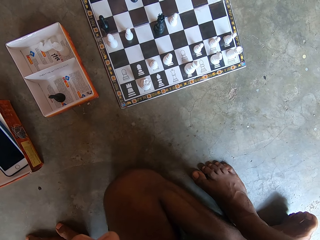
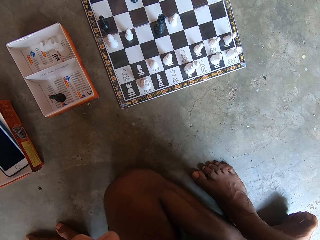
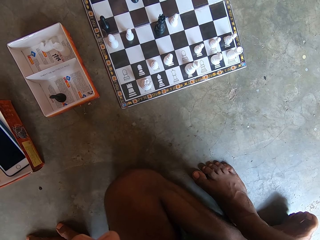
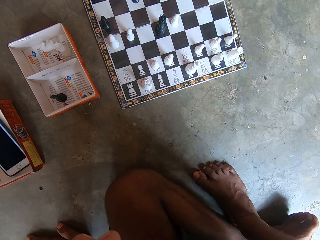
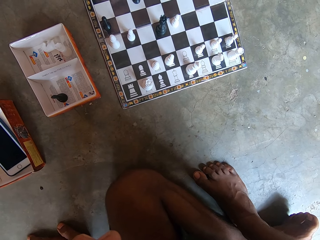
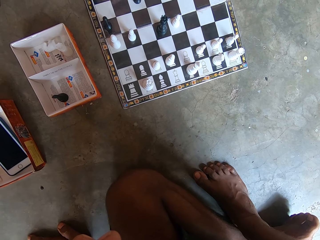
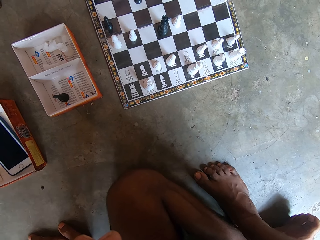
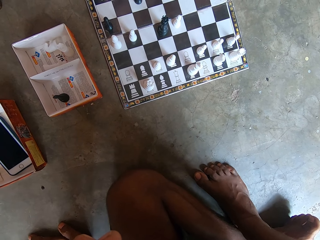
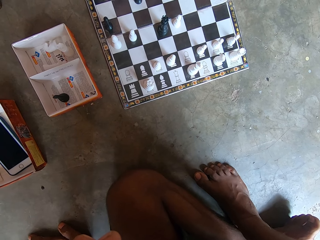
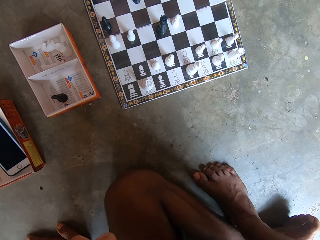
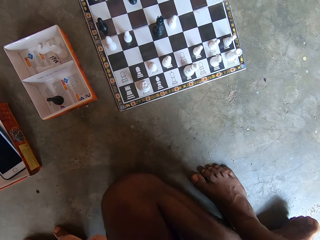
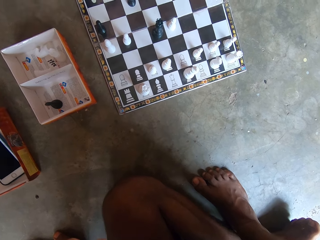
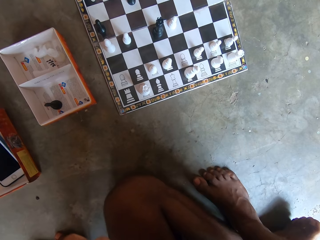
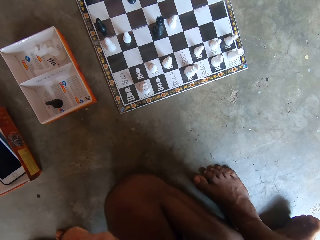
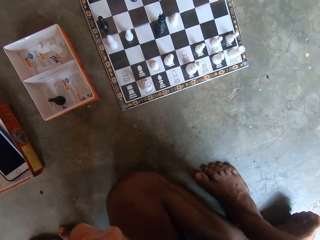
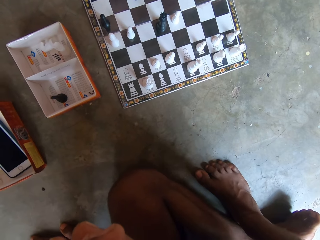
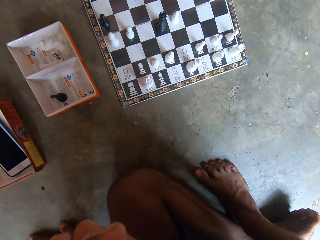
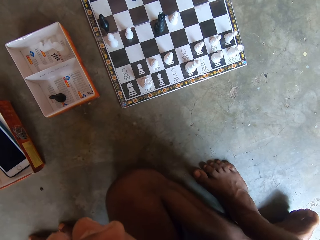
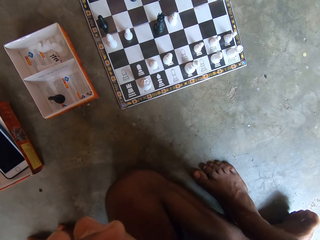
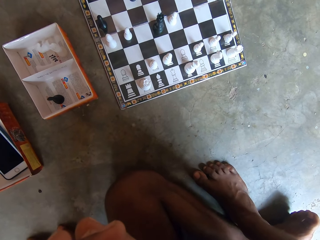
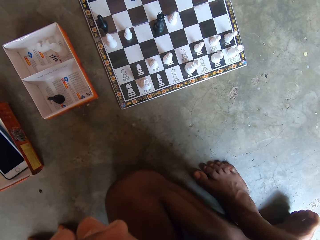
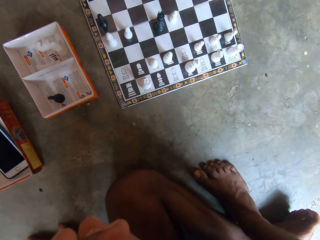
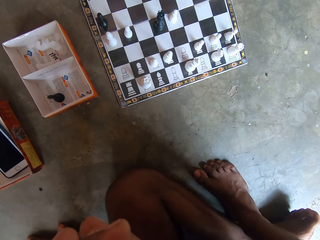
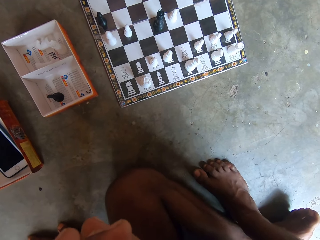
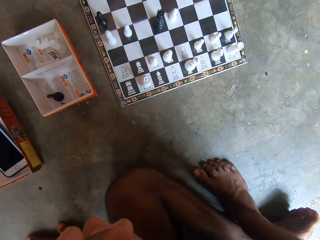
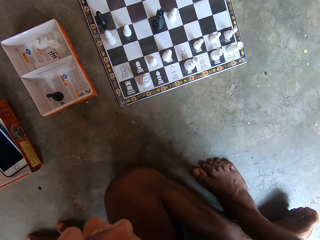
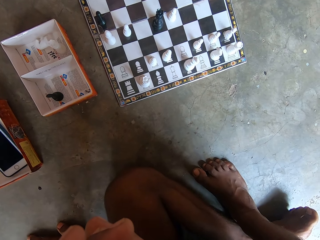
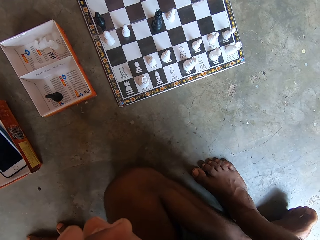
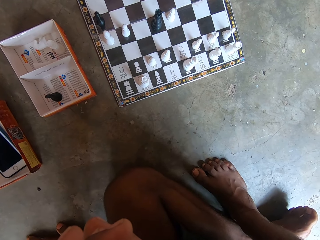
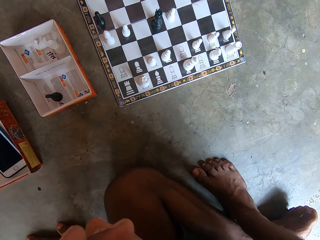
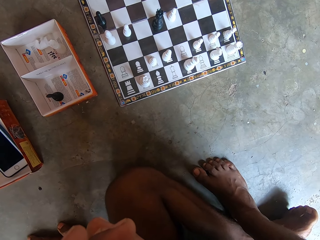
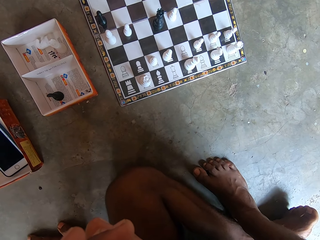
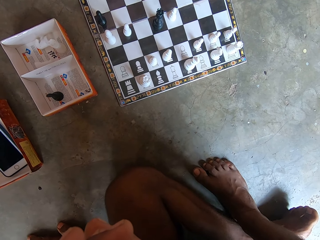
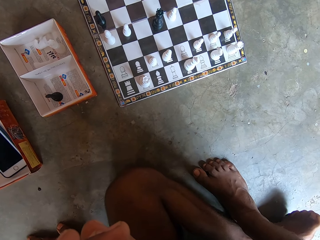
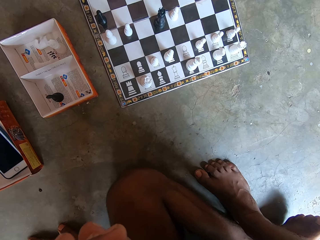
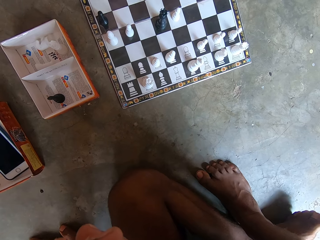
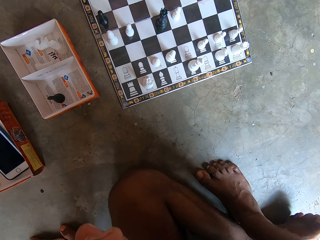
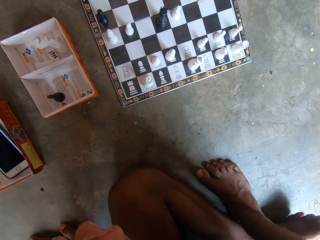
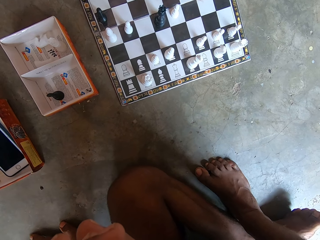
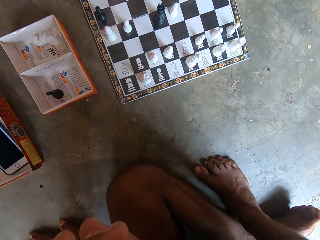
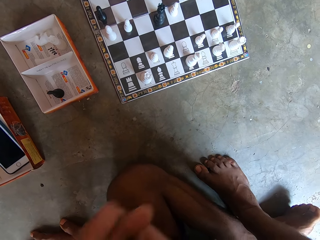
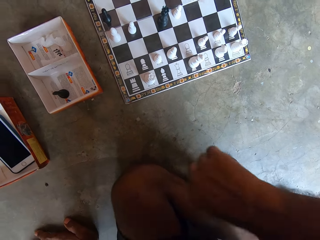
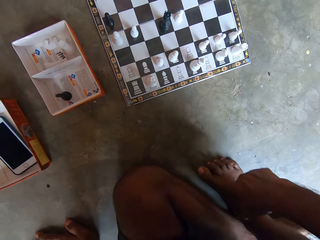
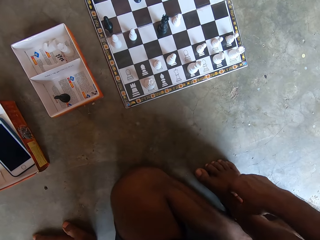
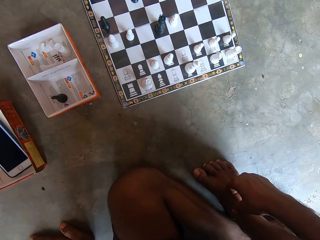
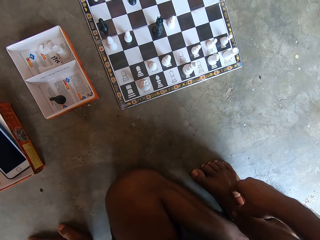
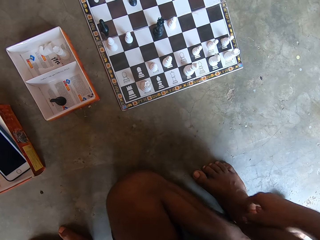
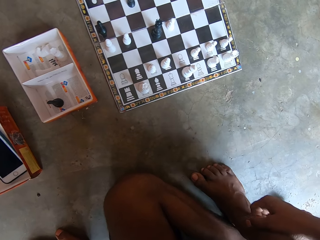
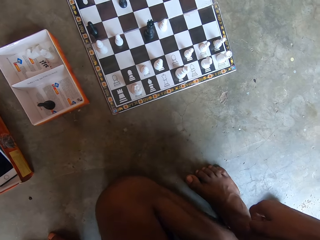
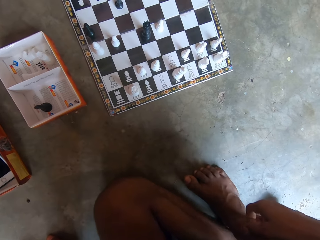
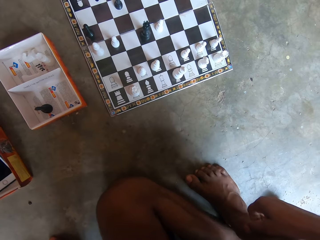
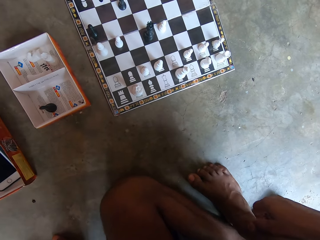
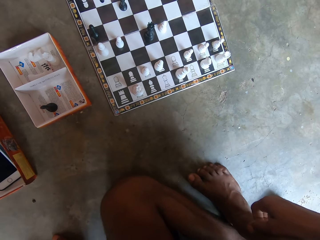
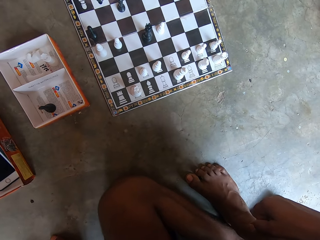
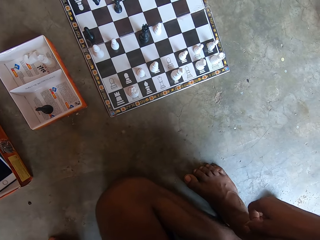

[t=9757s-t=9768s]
The camera wearer waves a hand. They move a leg on the floor and hold the leg with a hand.

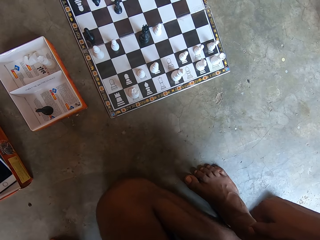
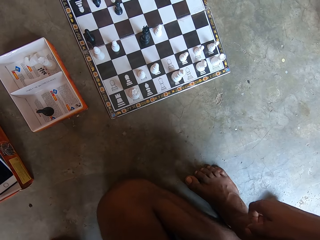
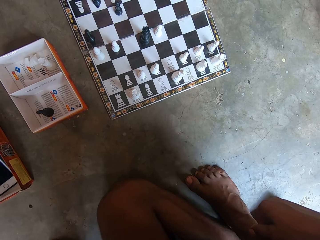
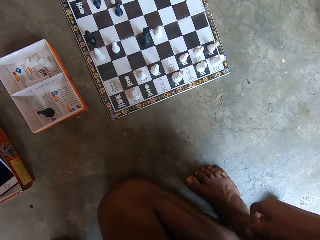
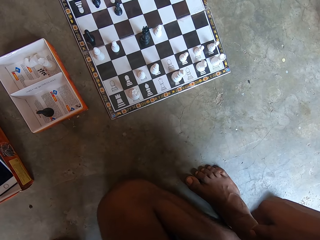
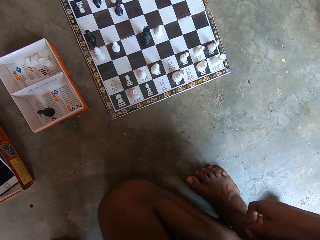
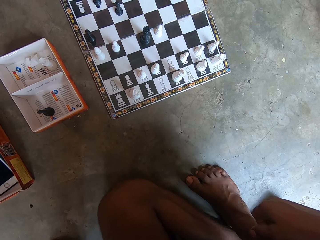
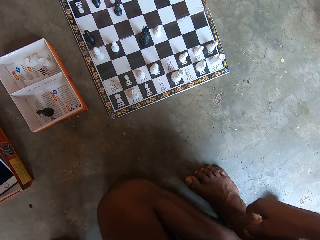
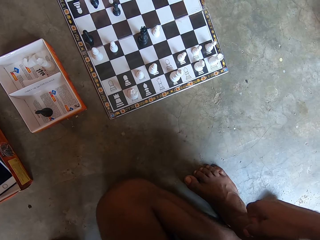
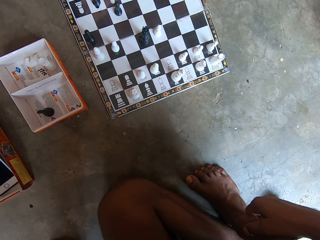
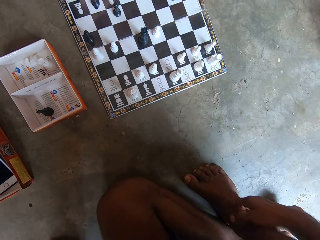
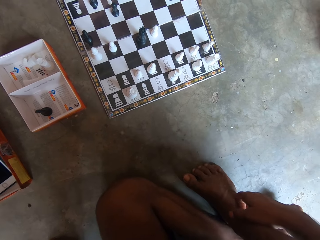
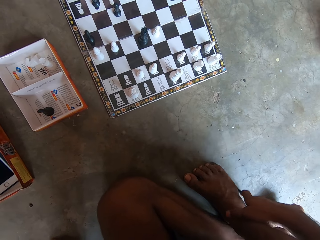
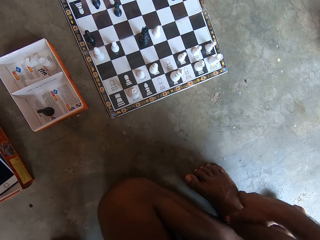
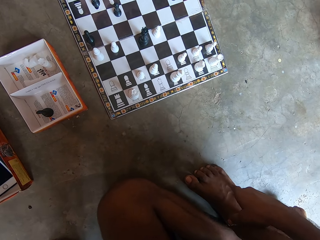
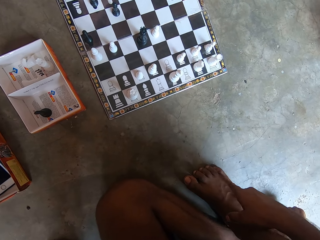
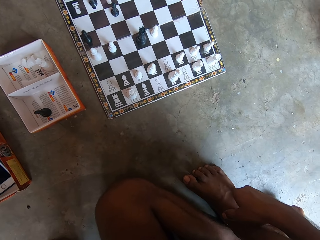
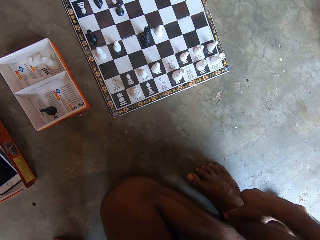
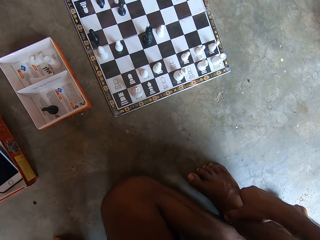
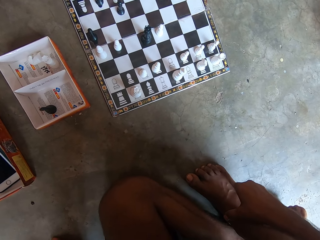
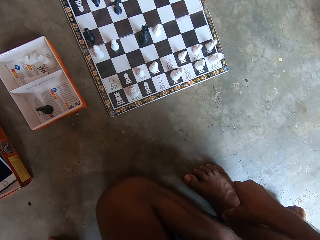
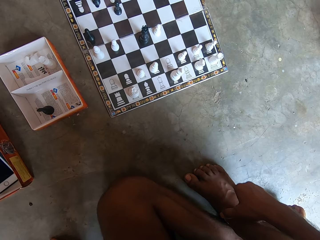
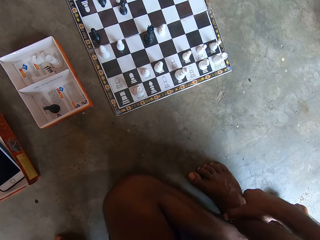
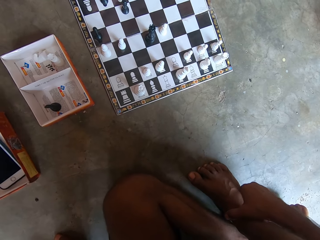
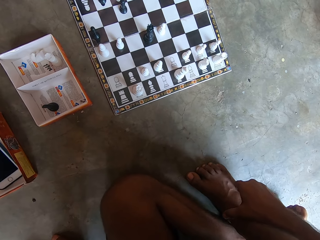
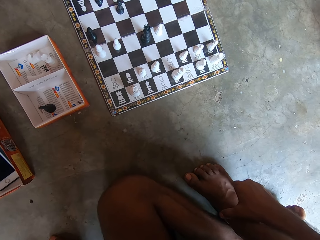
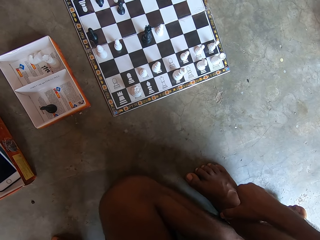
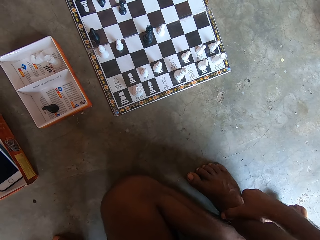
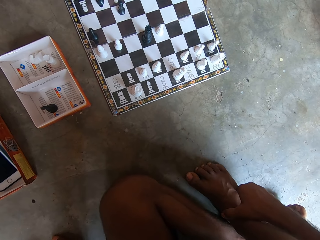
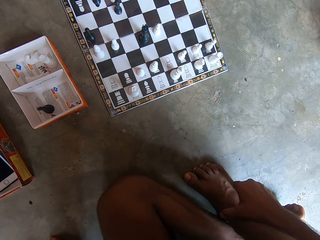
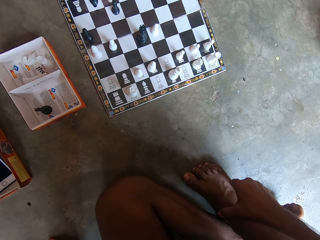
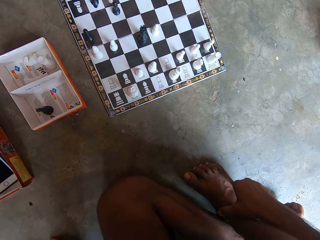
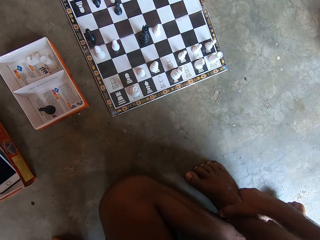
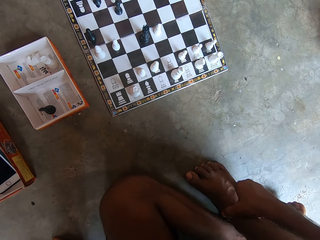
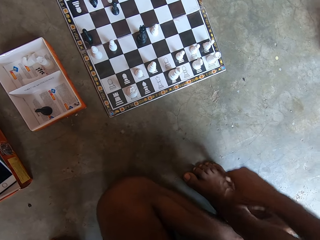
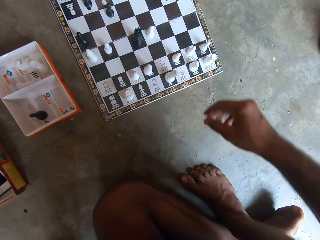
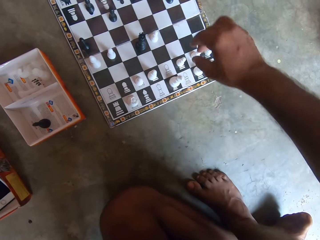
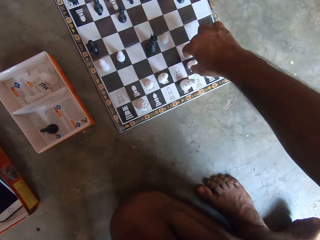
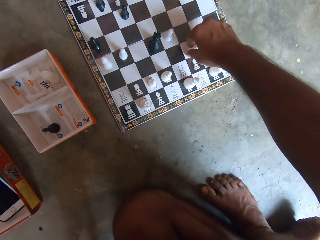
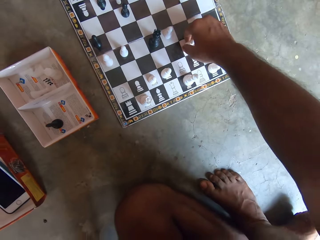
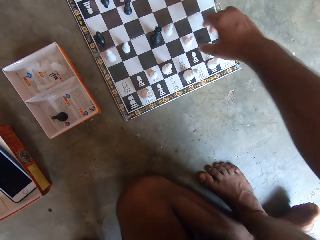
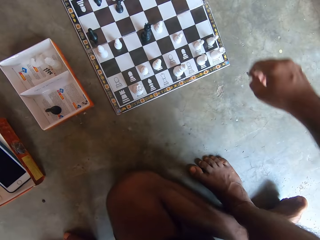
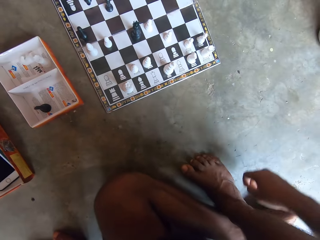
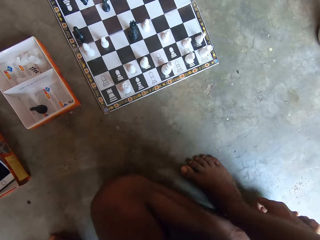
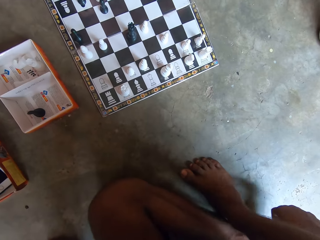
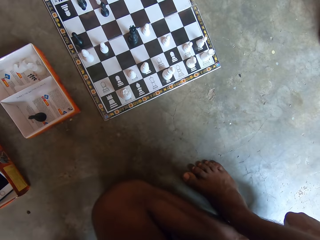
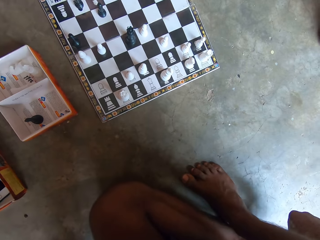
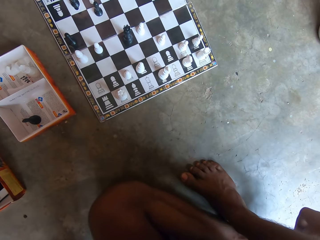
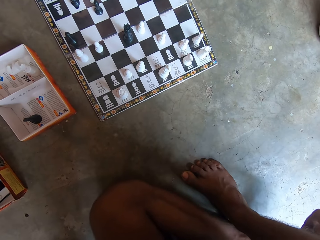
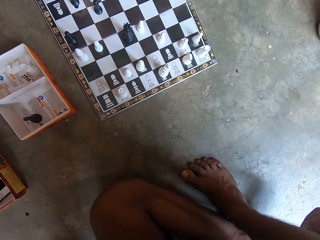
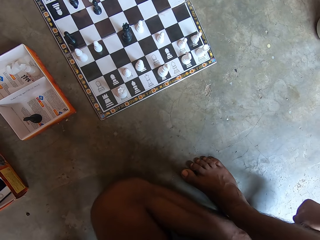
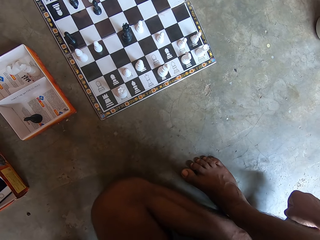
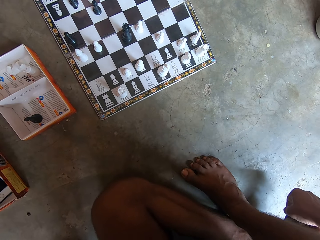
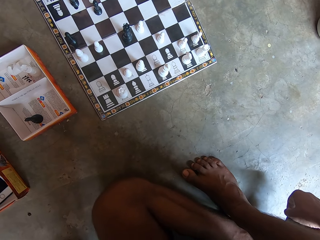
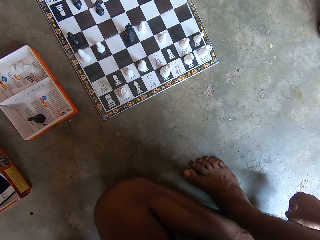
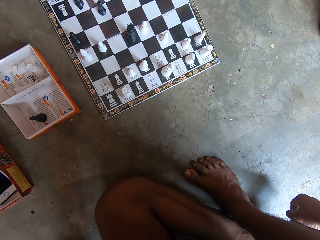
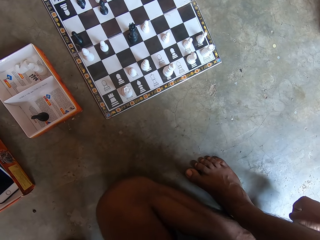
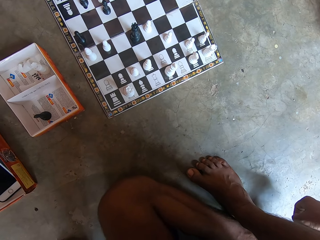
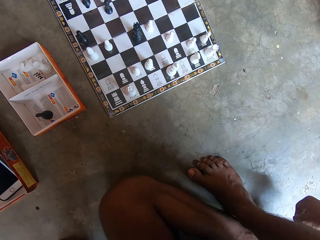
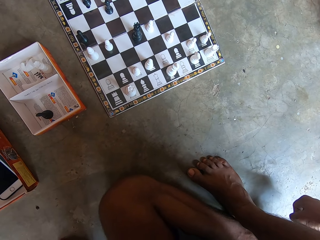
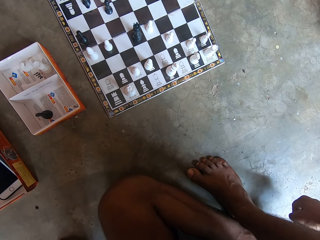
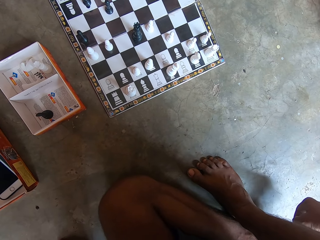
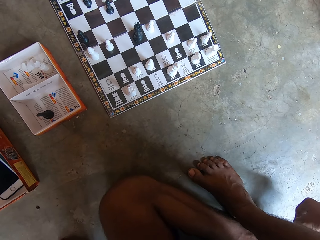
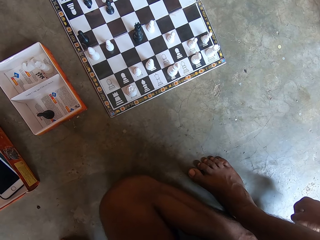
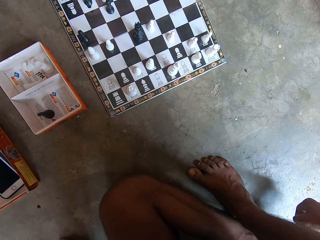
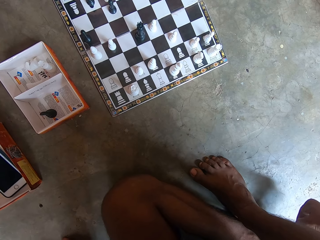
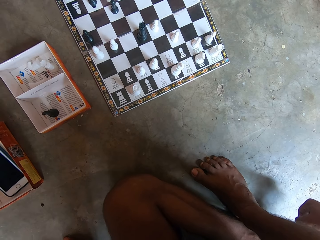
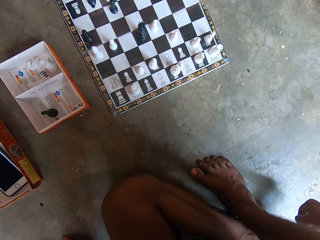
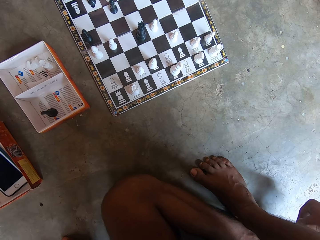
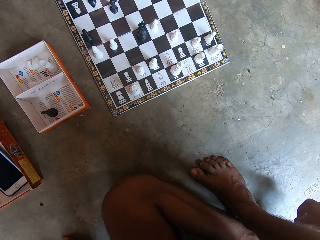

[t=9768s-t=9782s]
The camera wearer rubs a leg with a hand. He scratches his leg with his hand. He moves a chess piece on a chess board on the floor. He looks at the chess board on the floor.
